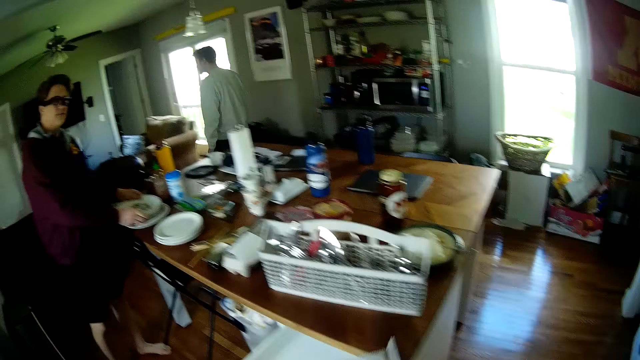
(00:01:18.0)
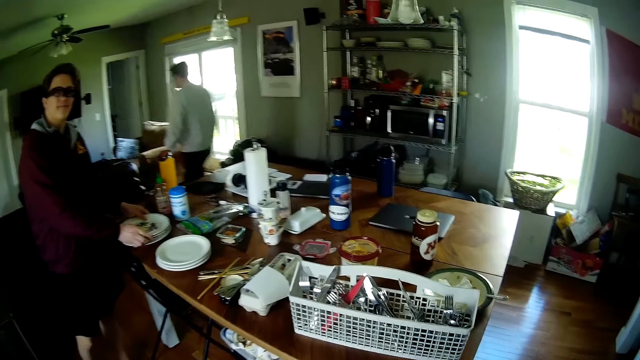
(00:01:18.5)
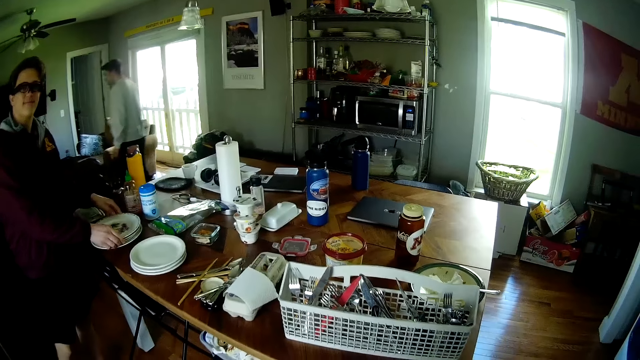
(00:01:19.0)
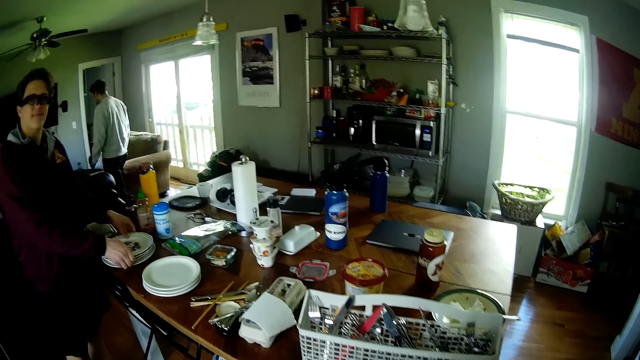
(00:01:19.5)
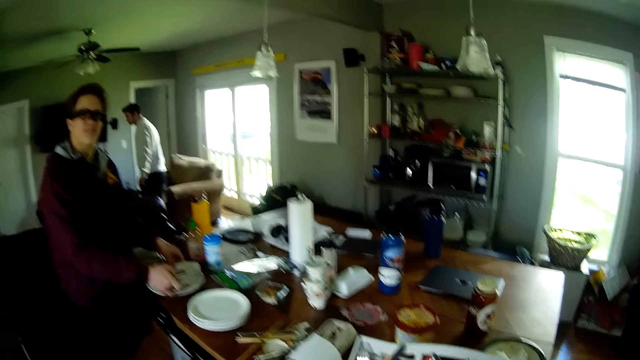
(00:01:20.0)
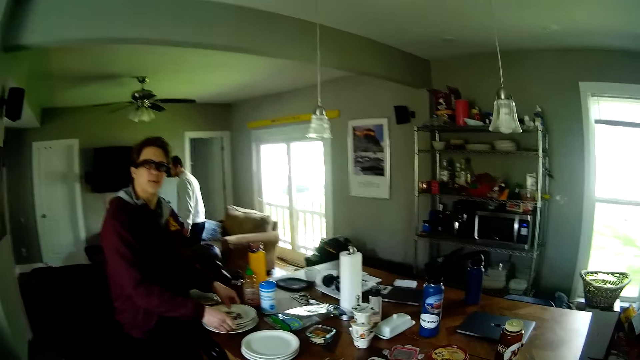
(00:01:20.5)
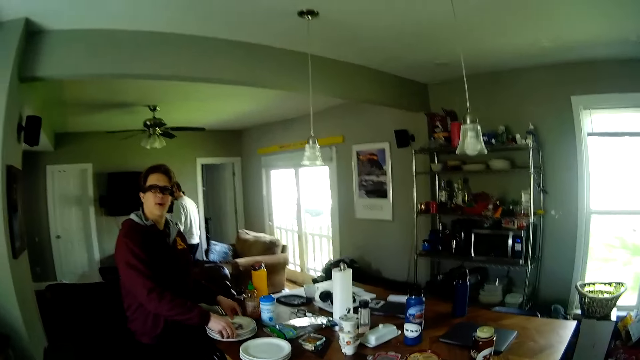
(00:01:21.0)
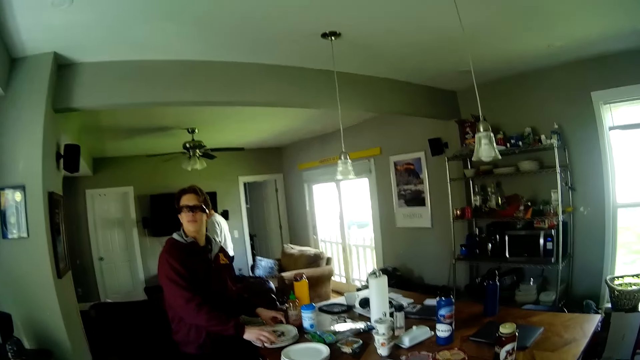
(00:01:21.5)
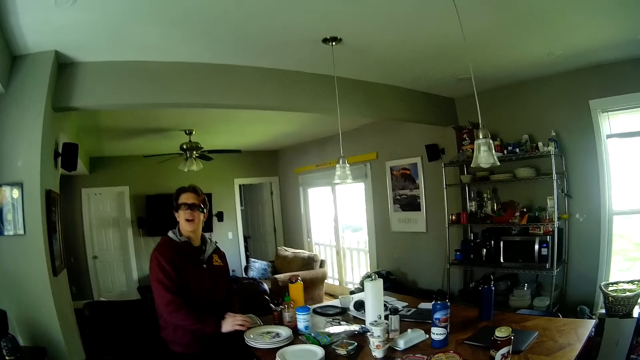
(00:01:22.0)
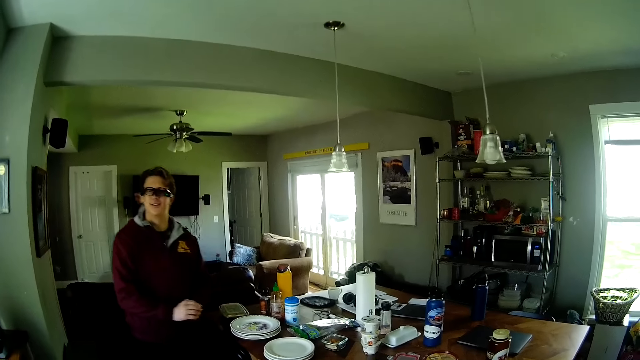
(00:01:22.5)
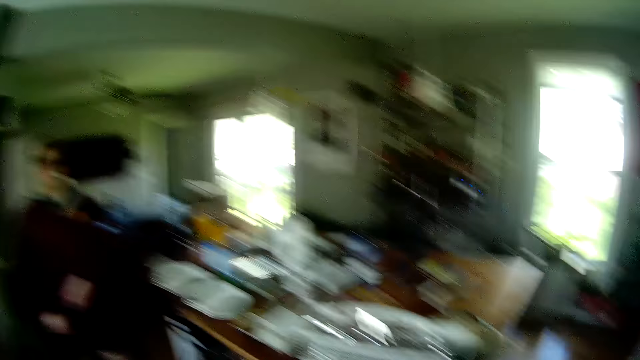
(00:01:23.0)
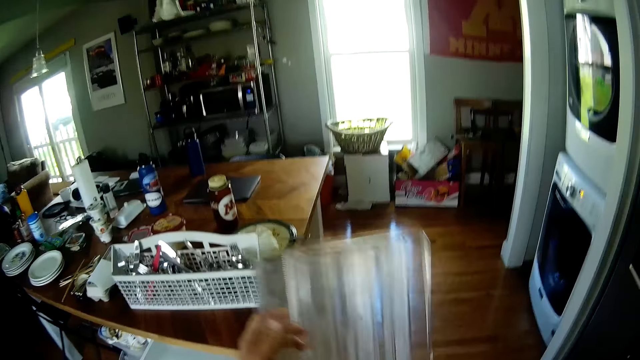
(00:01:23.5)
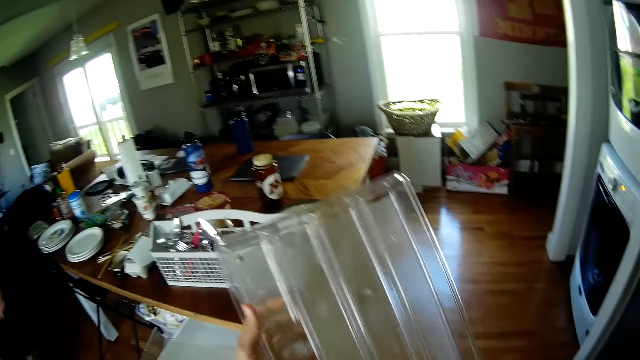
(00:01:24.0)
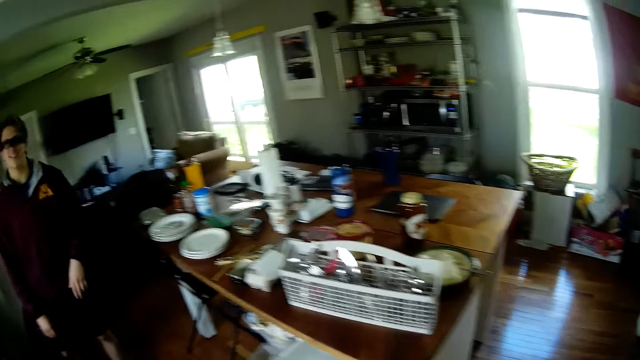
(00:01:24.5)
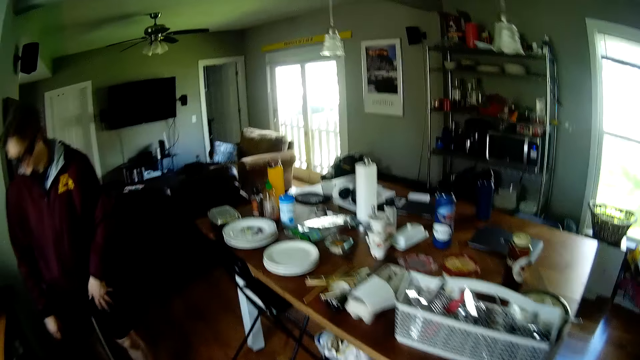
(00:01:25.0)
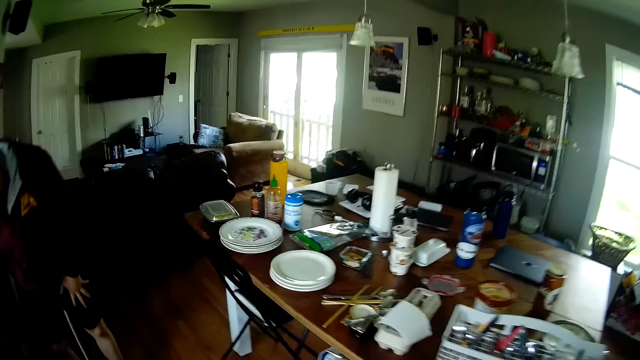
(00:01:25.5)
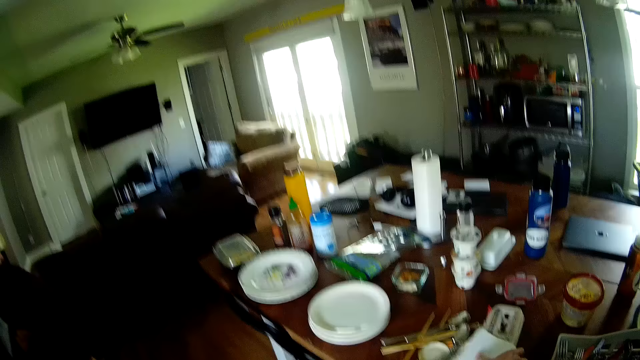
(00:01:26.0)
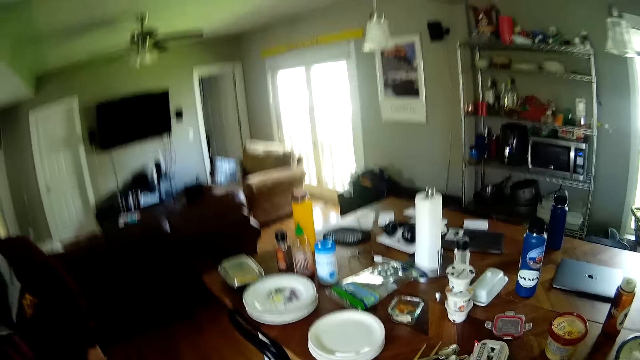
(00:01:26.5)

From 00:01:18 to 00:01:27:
The man drops the plates in his hands on a plate on the dining table. The camera wearer converses with the man. The man converses with the camera wearer. The camera wearer looks on the plastic container in hand. They look around in the kitchen.

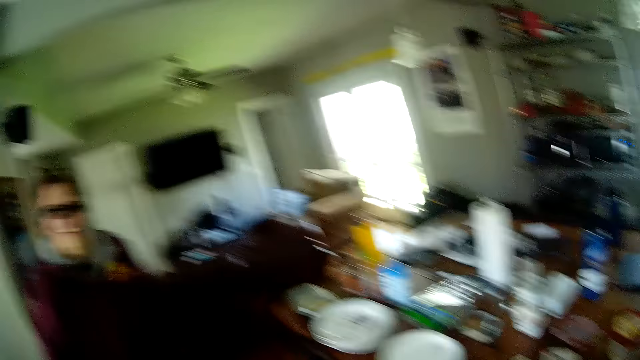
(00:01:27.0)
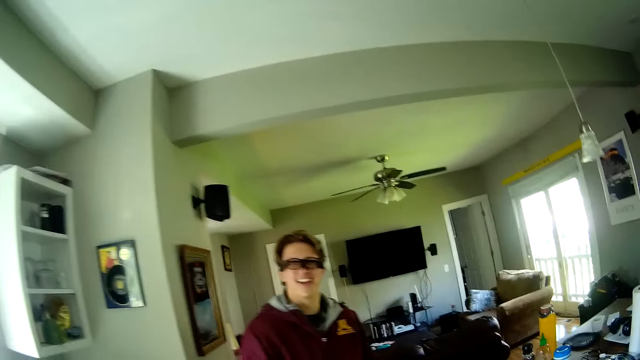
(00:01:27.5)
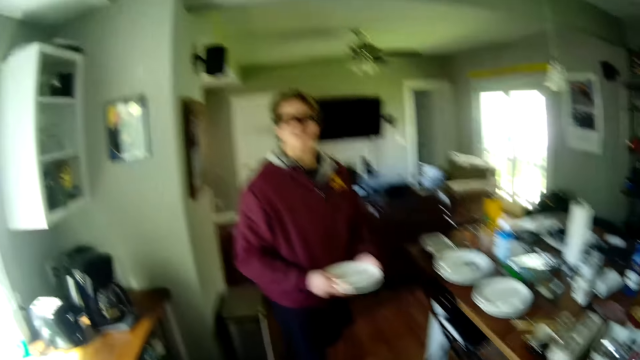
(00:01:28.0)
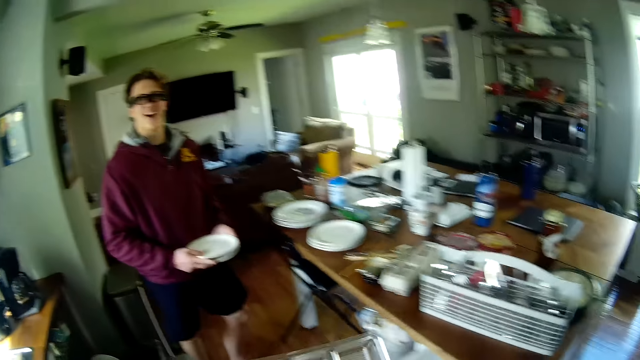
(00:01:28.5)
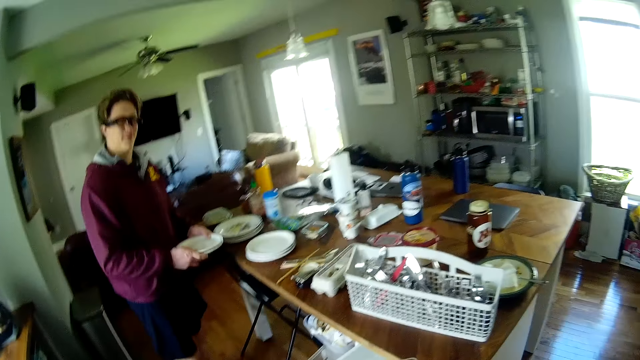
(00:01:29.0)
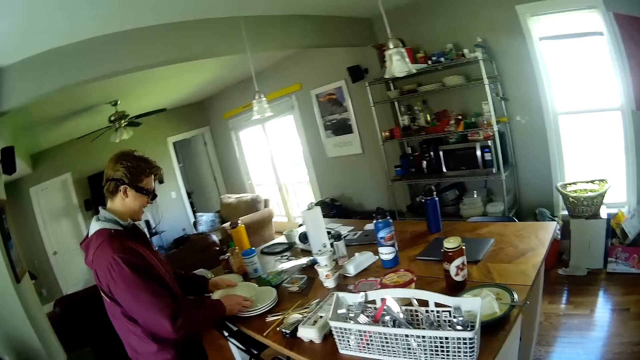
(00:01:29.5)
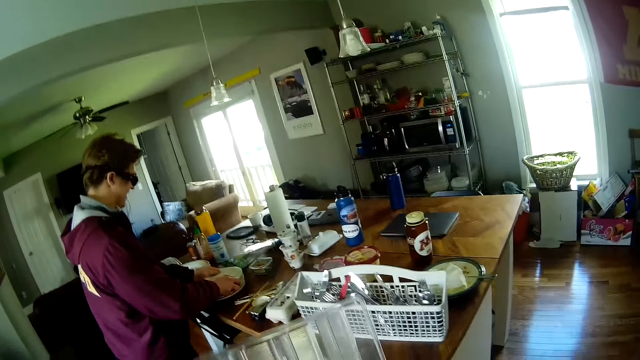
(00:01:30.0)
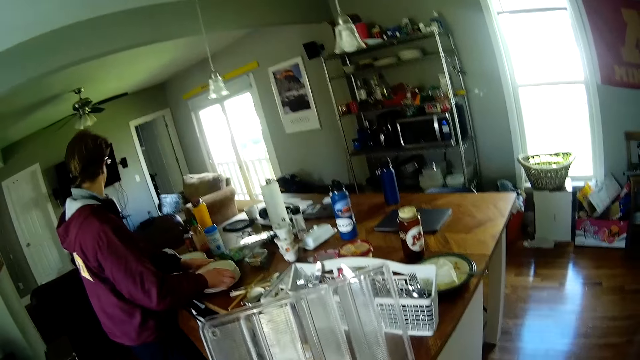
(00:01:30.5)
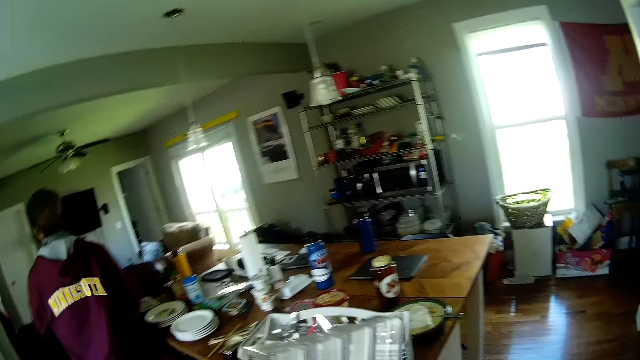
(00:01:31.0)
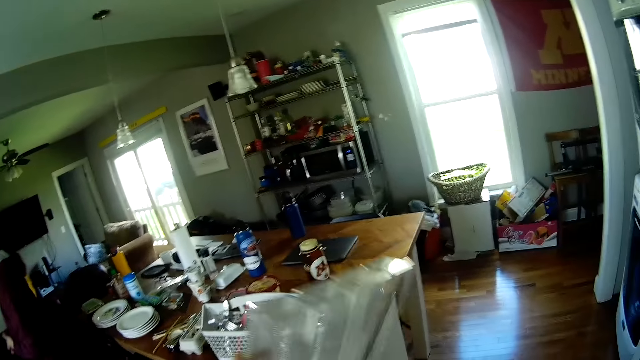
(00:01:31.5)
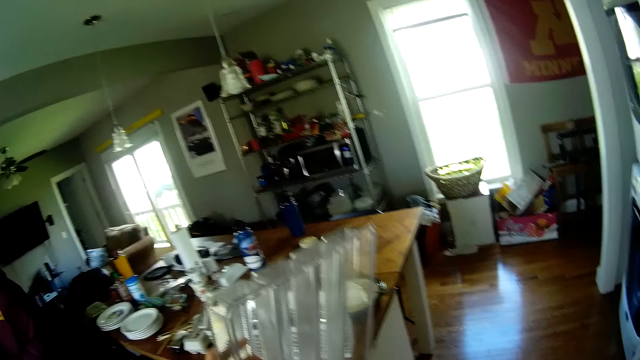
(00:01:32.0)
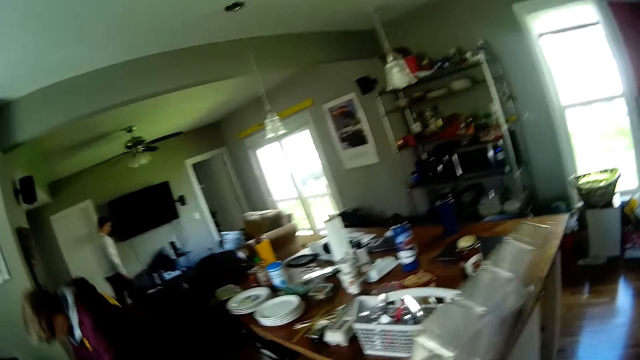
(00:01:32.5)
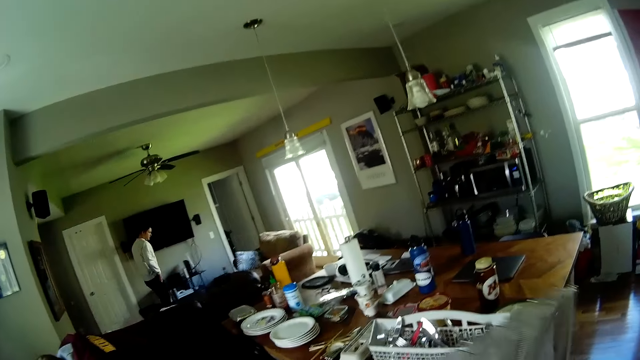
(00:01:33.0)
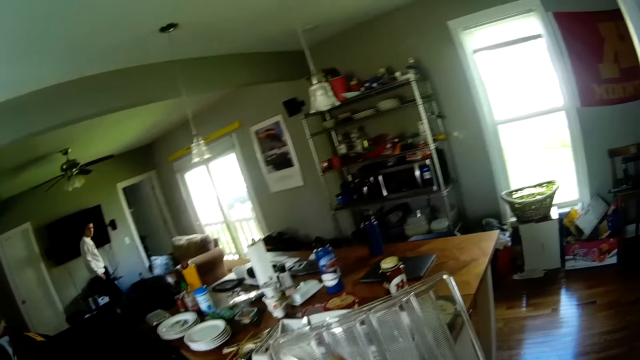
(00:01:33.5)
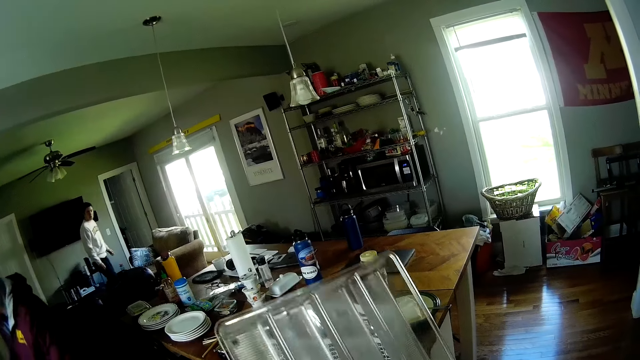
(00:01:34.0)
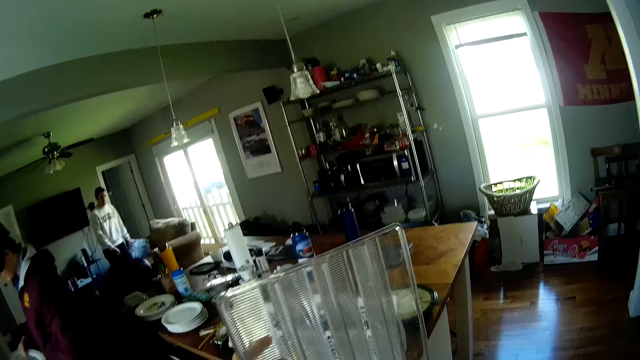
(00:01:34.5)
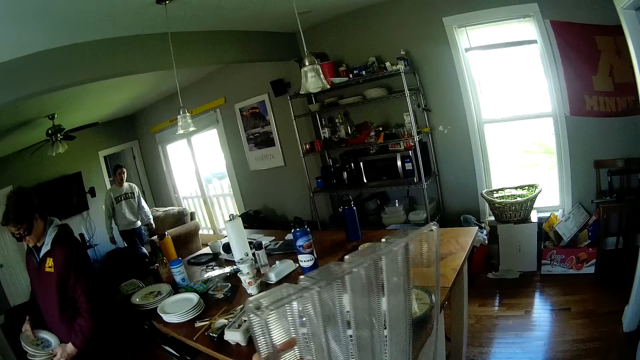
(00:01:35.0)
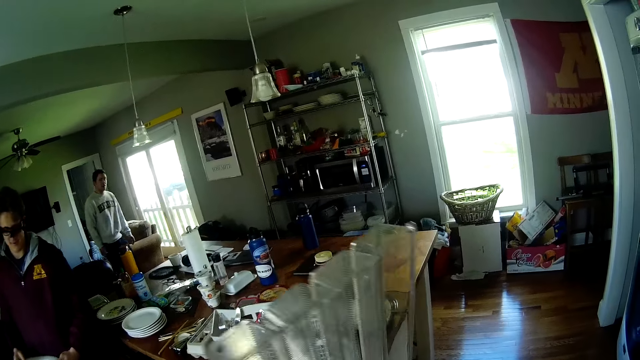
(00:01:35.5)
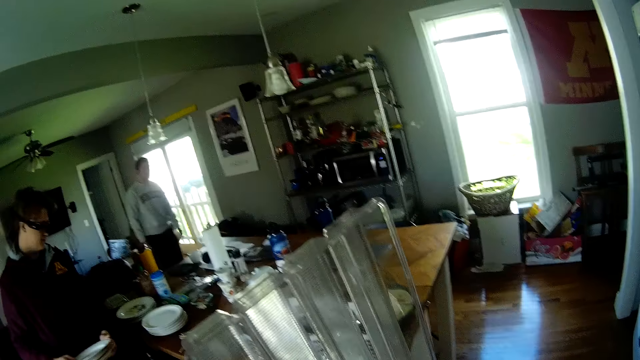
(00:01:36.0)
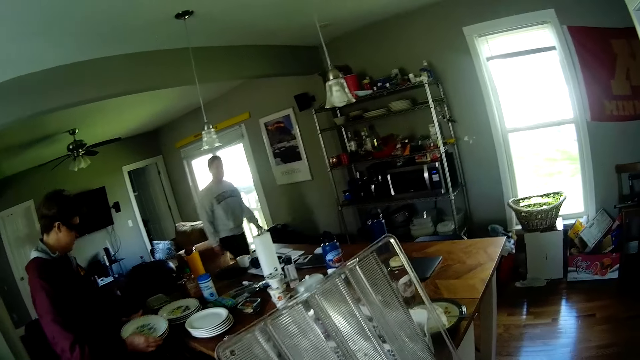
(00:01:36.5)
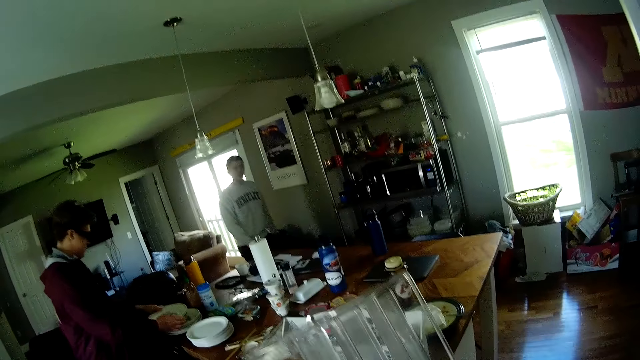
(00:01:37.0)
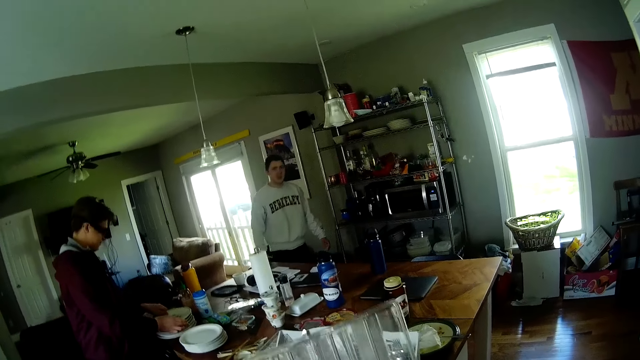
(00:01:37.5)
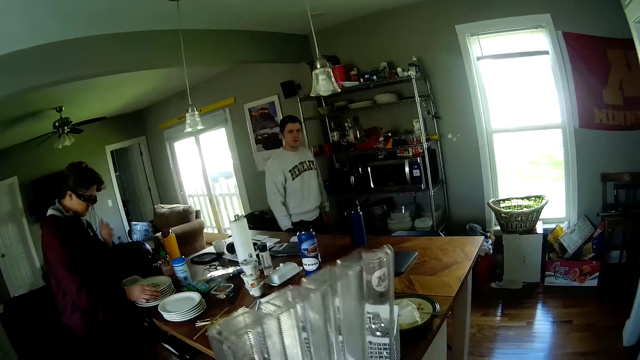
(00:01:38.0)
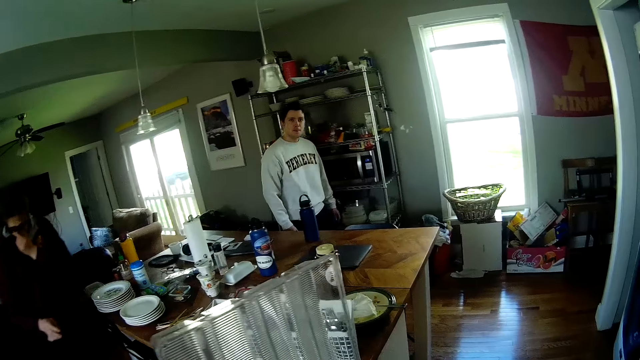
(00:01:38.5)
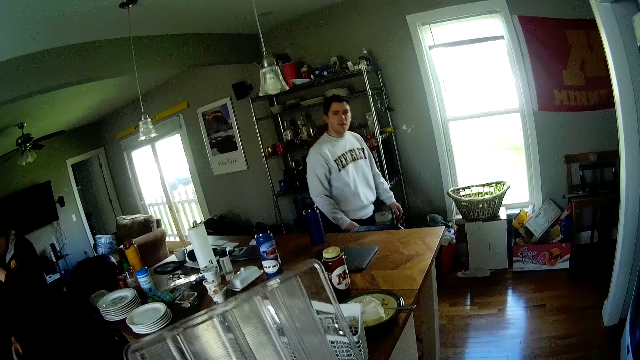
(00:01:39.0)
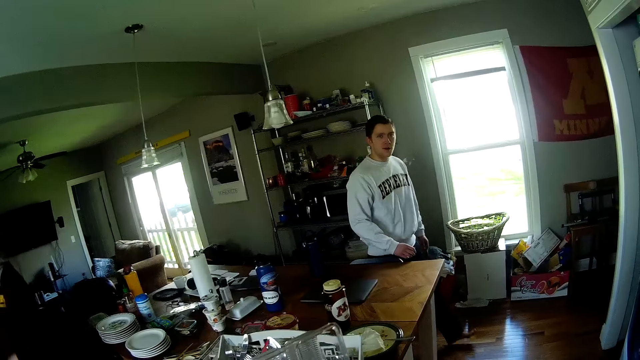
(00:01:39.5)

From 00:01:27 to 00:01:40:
The man converses with the camera wearer. The man drops the plates in his hands on plates on the dining table. The camera wearer converses with the man. Another man walks from the sitting room to the kitchen. The first man converses with the camera wearer, picks plates in a cabinet and drops the plates in his hands on the plates on the dining table. The first man touches the face. The camera wearer converses with another person.
